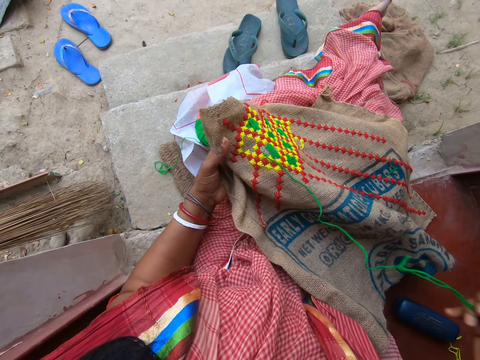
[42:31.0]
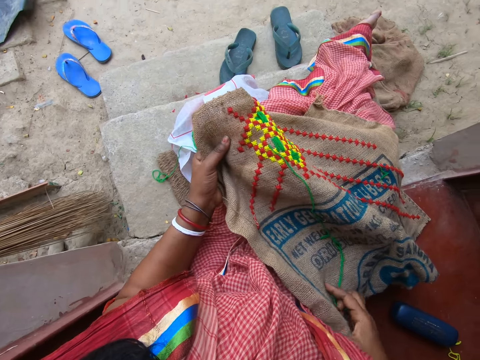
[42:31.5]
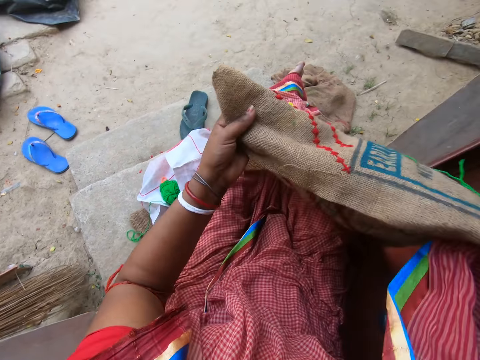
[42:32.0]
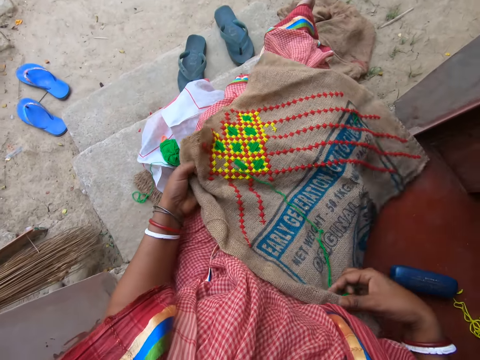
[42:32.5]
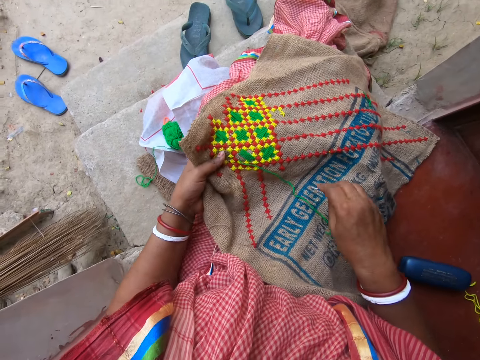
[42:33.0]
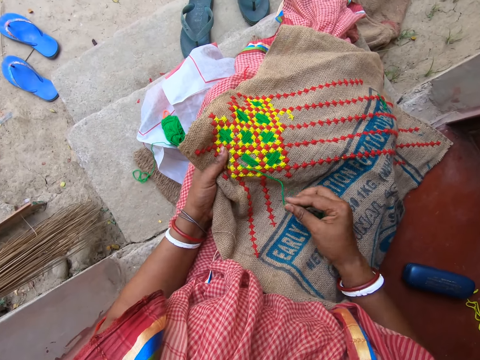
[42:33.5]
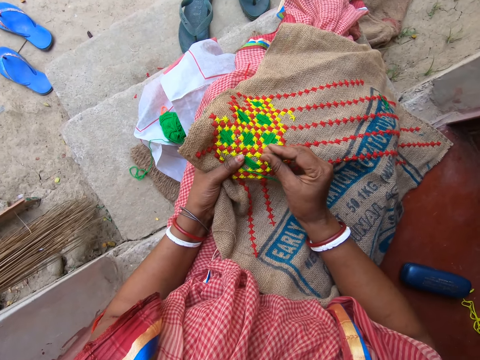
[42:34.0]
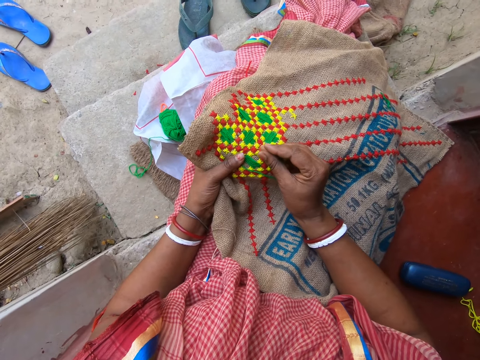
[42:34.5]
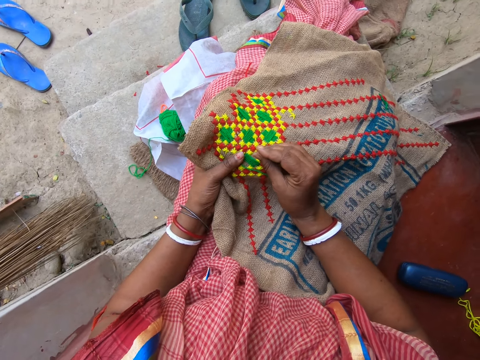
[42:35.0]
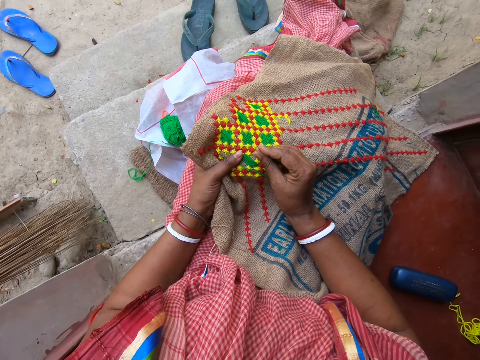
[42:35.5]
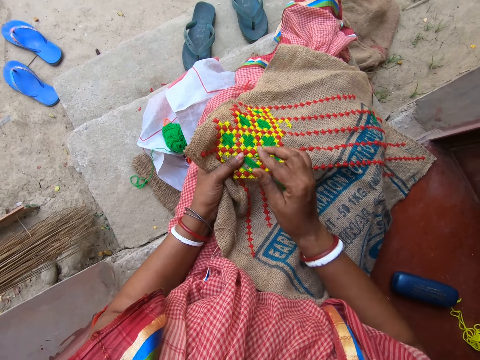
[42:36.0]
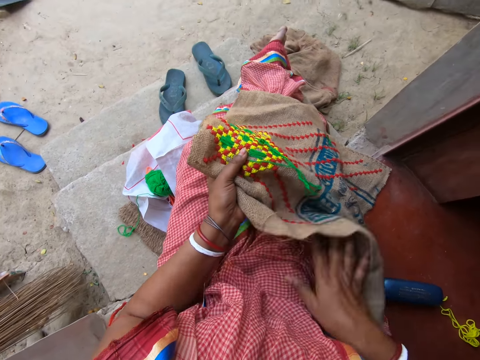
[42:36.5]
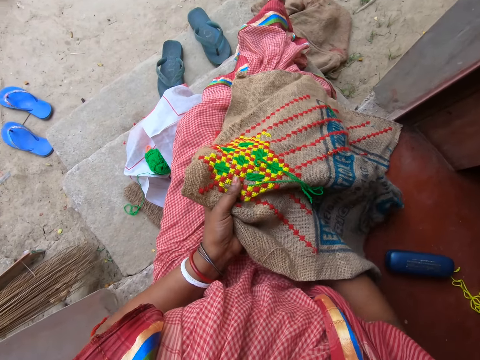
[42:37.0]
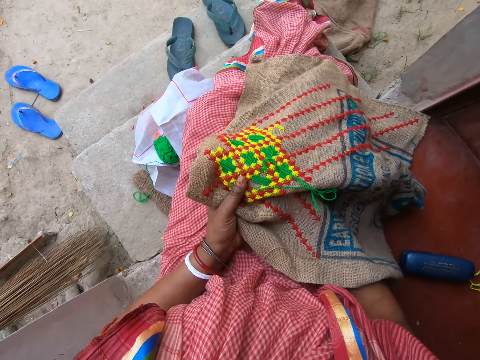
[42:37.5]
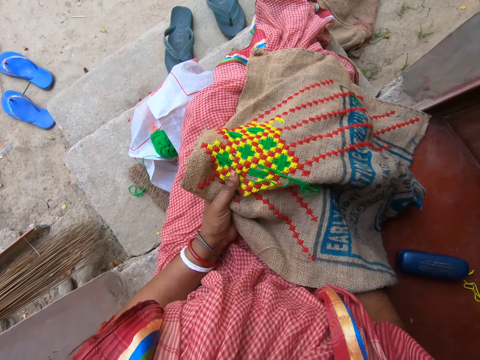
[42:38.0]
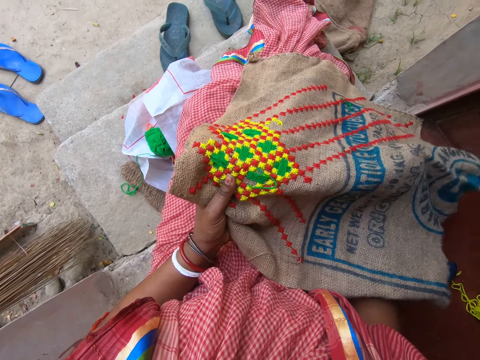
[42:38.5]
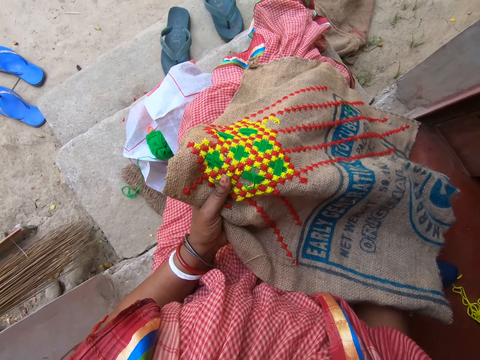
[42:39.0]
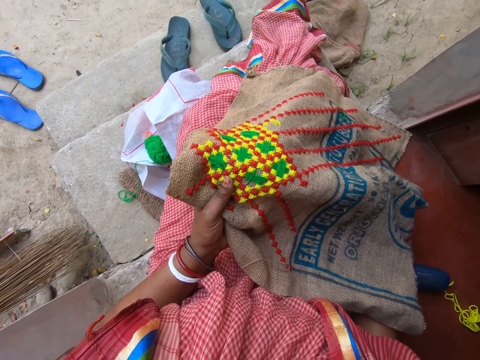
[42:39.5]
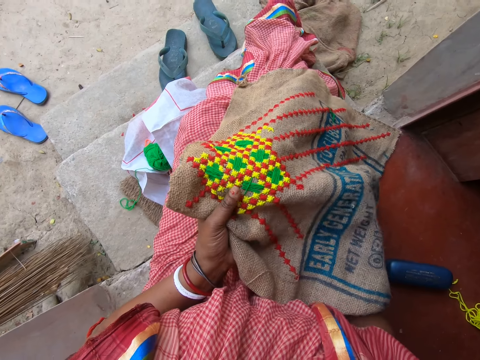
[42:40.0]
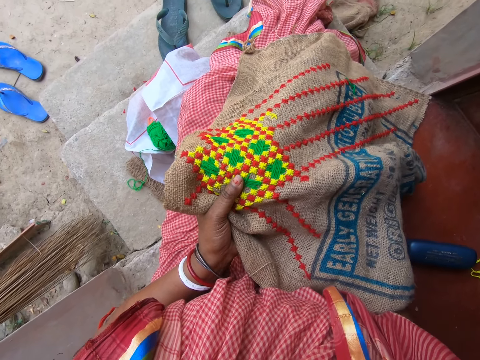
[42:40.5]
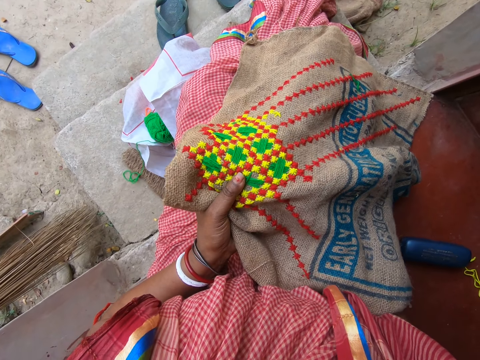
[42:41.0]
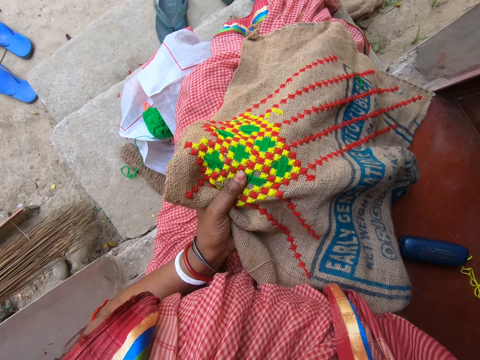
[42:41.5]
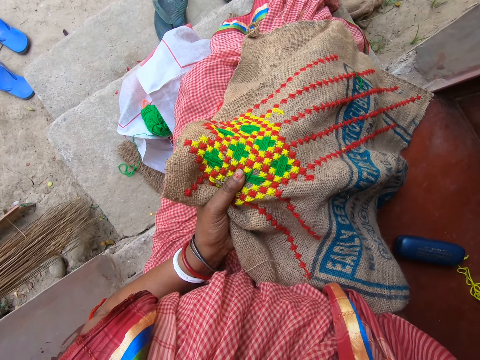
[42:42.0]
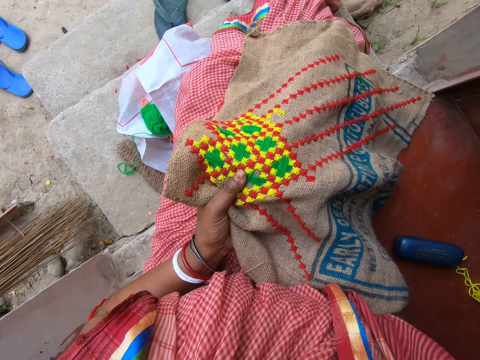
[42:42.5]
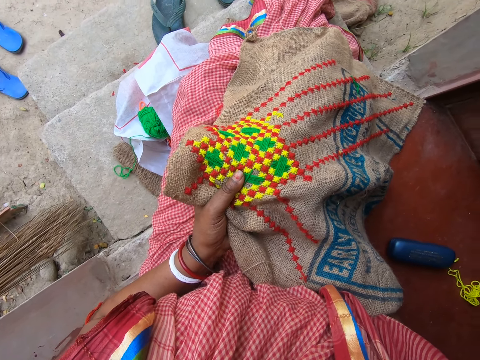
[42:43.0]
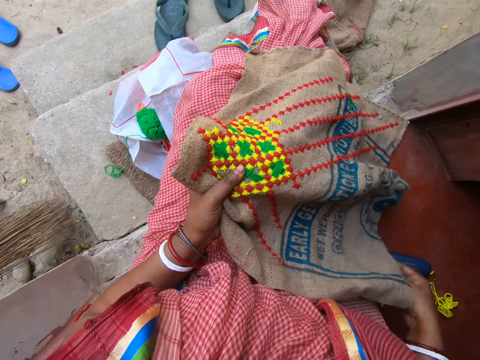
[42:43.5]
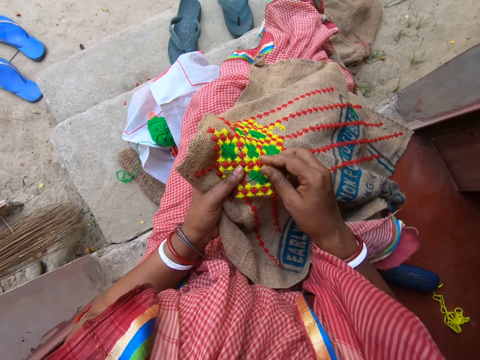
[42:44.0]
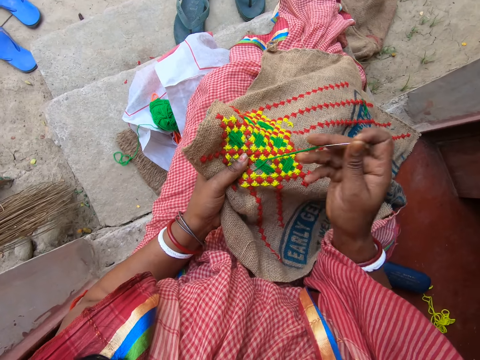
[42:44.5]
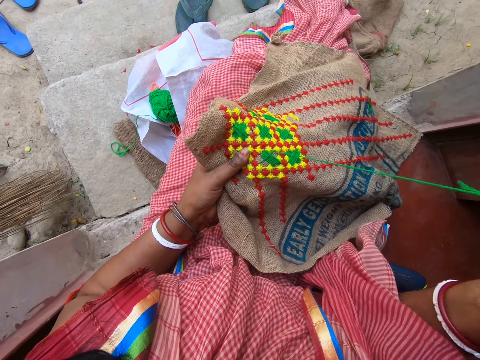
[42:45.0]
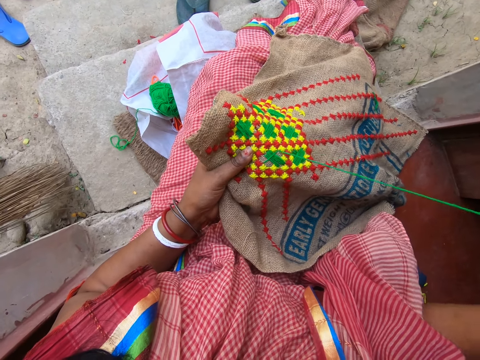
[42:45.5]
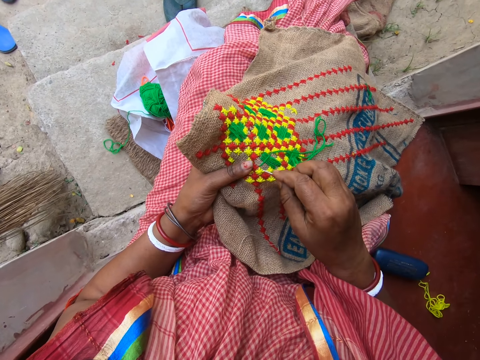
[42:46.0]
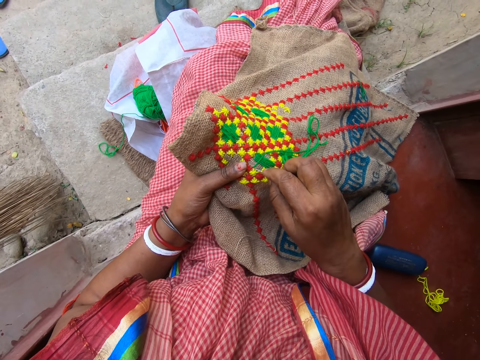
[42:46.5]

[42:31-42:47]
The camera wearer adjusts the fabric on her legs with her hands. She lifts the cloth and drops the cloth. She embroiders the fabric in her left hand with the needle and thread in her right hand. She pulls the thread. She stitches. She pulls the thread.

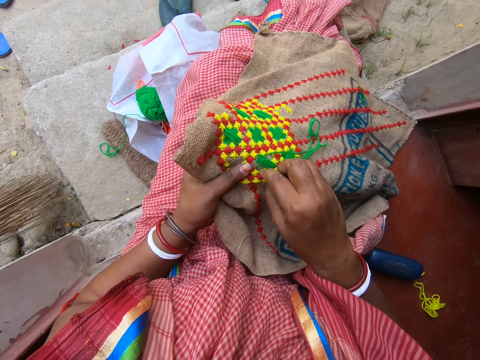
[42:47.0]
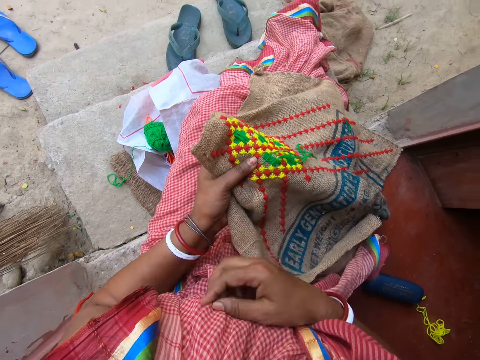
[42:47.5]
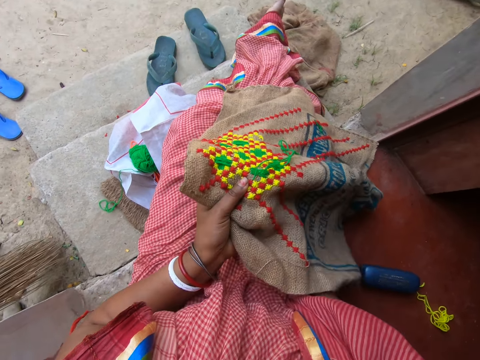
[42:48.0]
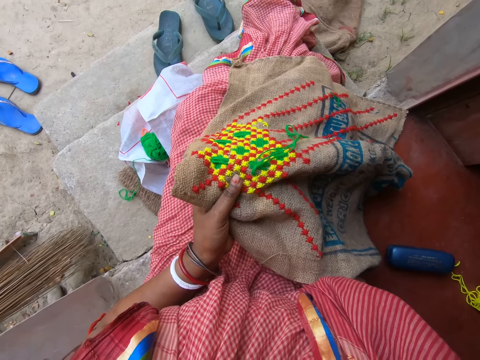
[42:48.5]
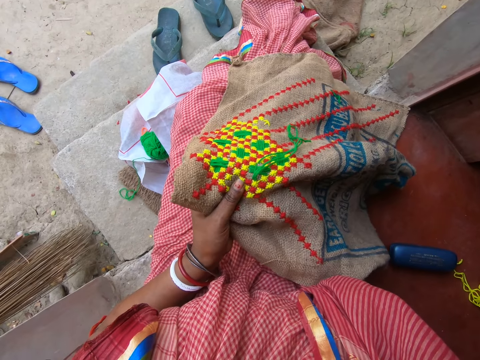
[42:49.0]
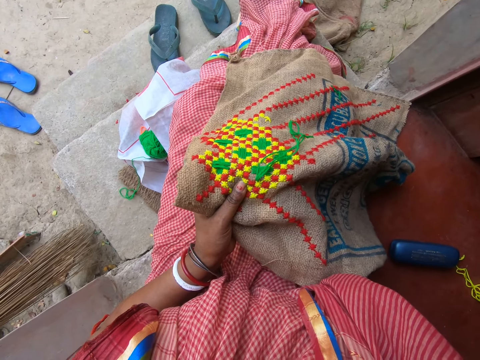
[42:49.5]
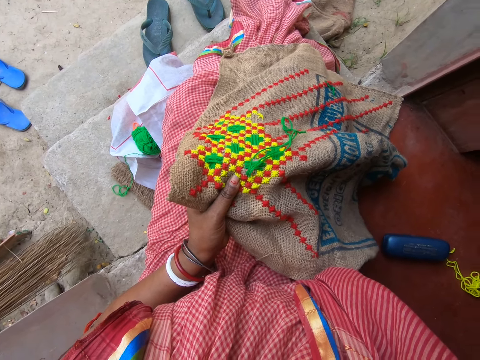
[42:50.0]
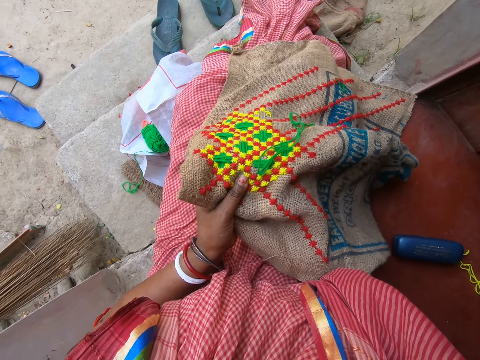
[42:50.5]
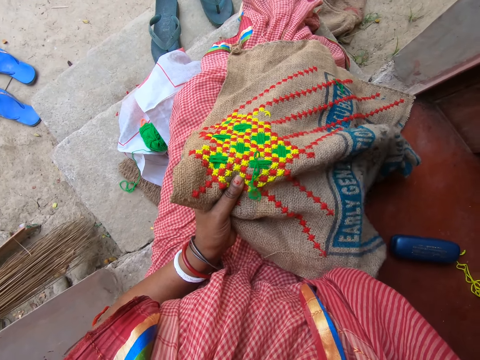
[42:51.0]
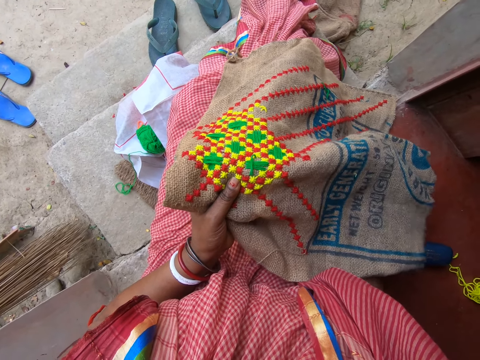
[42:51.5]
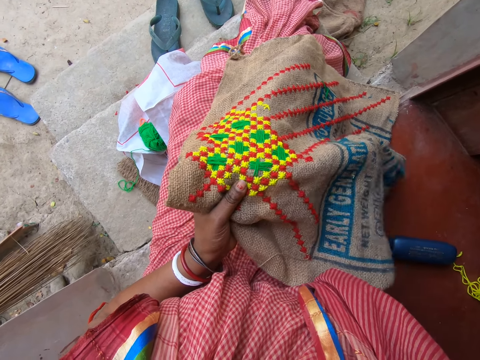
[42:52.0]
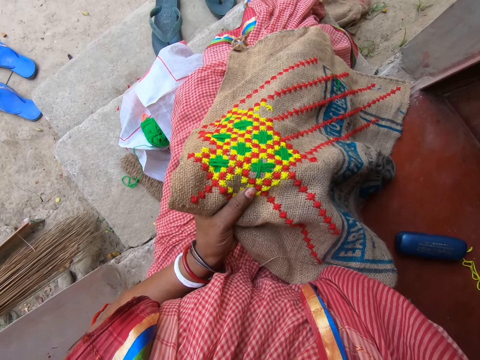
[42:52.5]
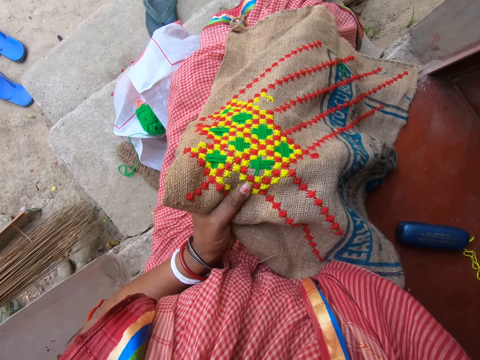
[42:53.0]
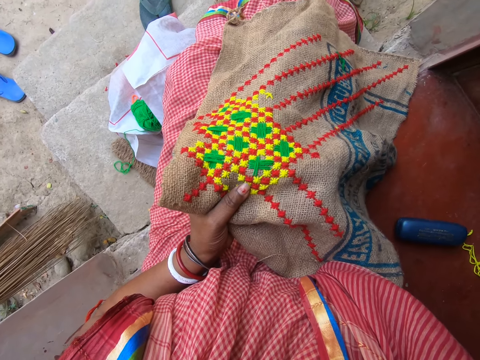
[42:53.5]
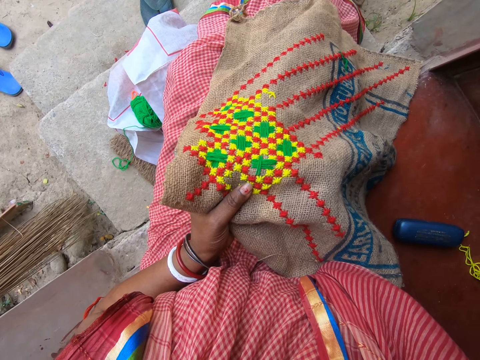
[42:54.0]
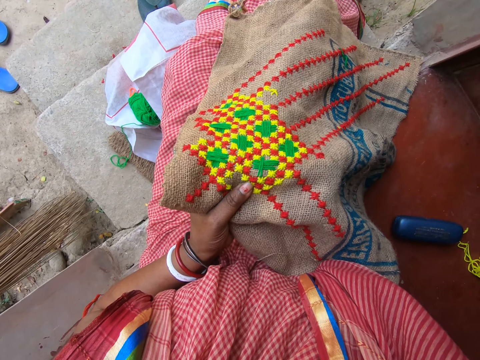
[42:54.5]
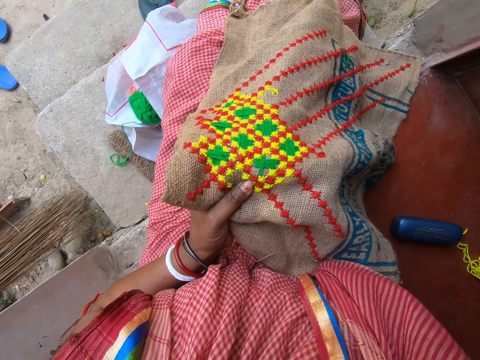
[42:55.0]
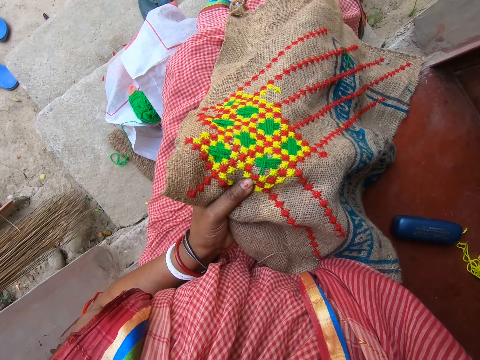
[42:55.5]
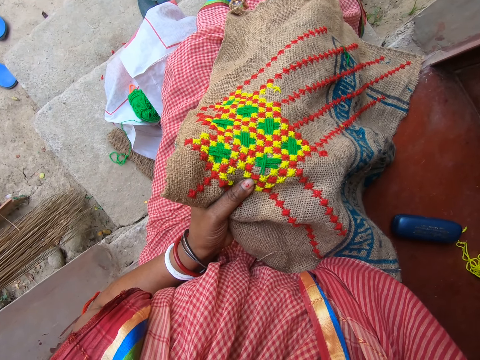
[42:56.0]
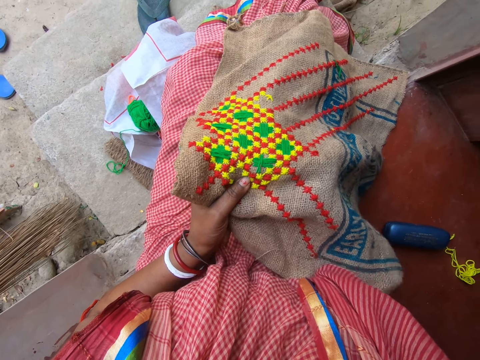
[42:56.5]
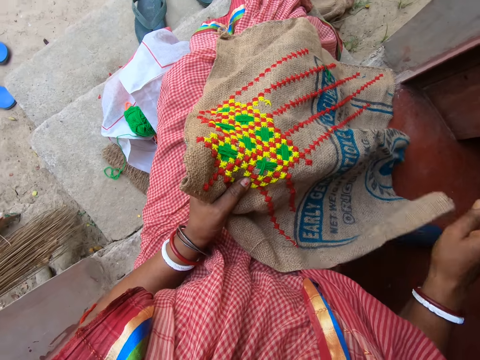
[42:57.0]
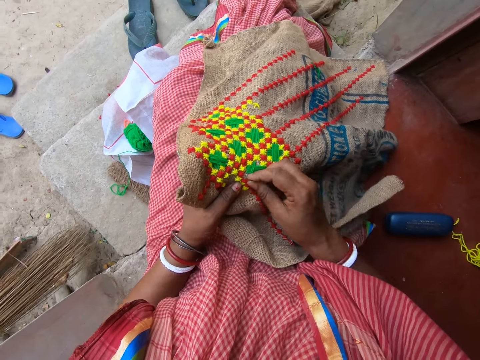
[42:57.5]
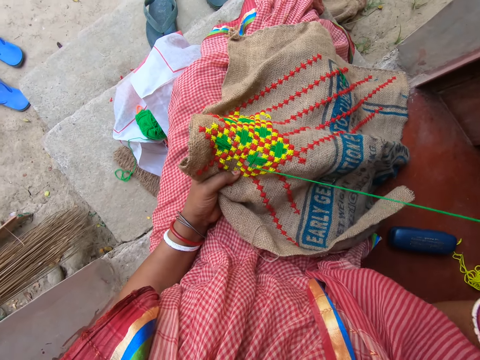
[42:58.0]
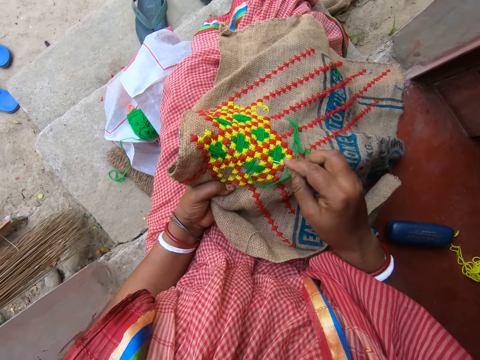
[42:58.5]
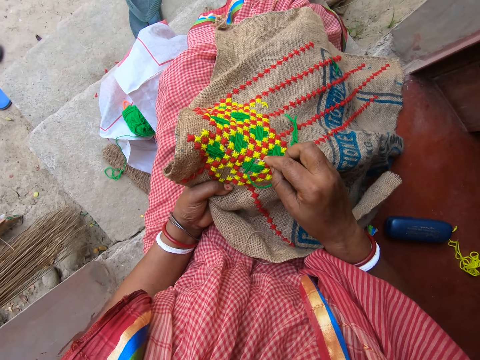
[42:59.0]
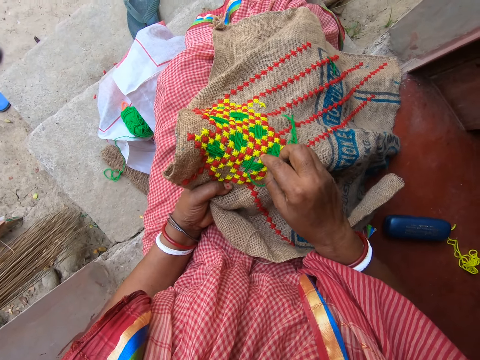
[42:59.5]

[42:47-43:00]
The camera wearer stitches. They pull the thread. They stitch. They pull the thread.
